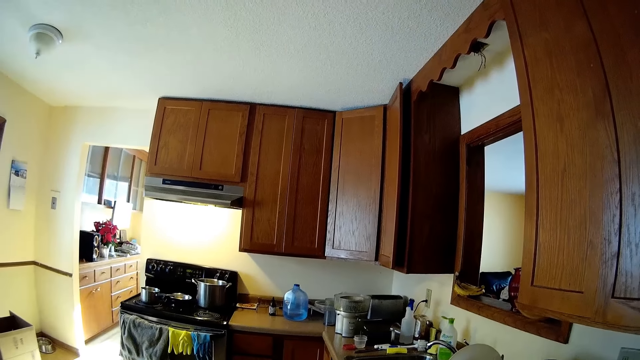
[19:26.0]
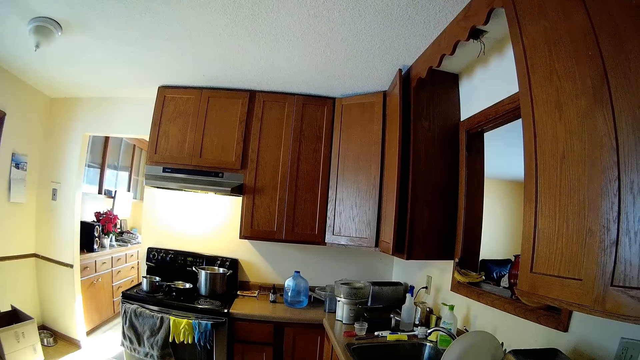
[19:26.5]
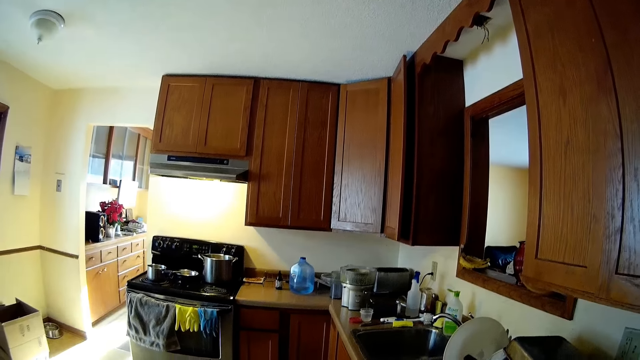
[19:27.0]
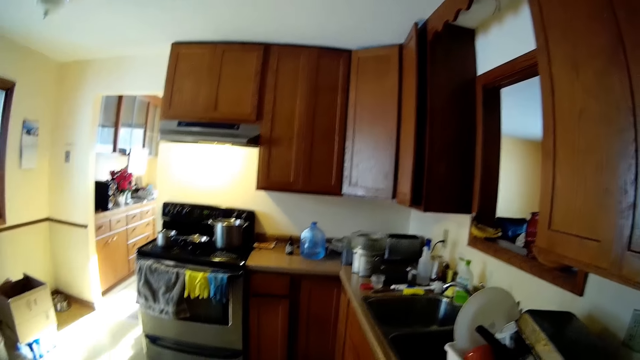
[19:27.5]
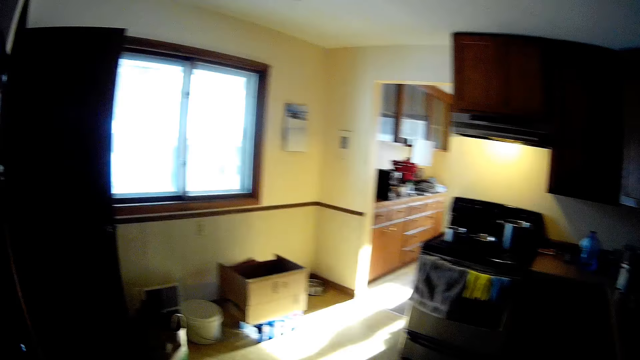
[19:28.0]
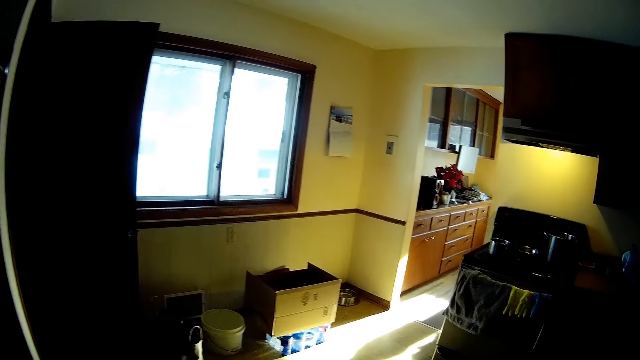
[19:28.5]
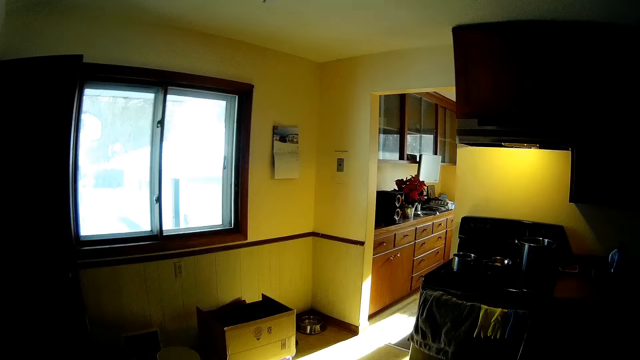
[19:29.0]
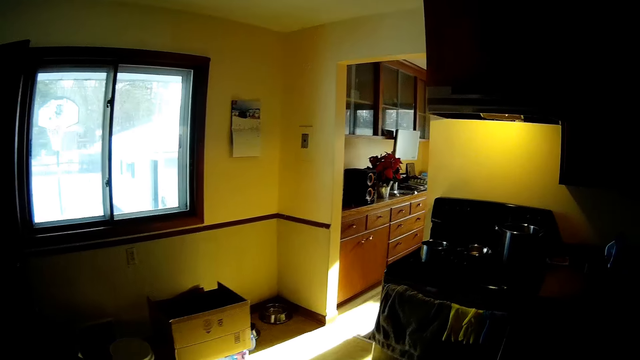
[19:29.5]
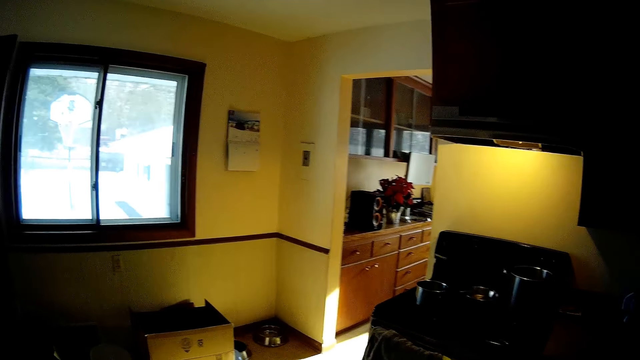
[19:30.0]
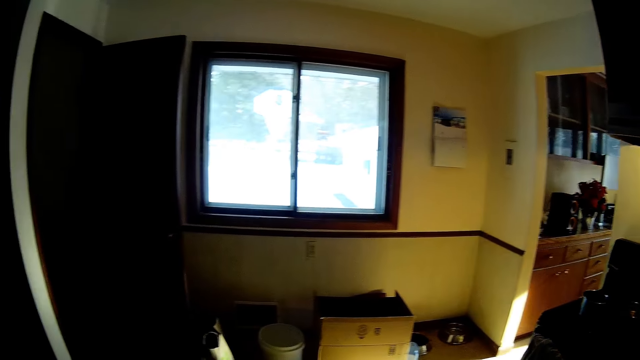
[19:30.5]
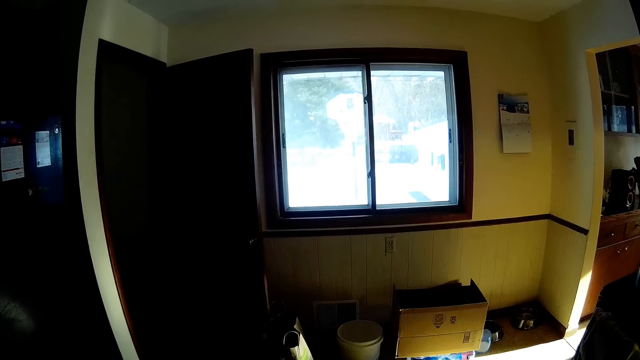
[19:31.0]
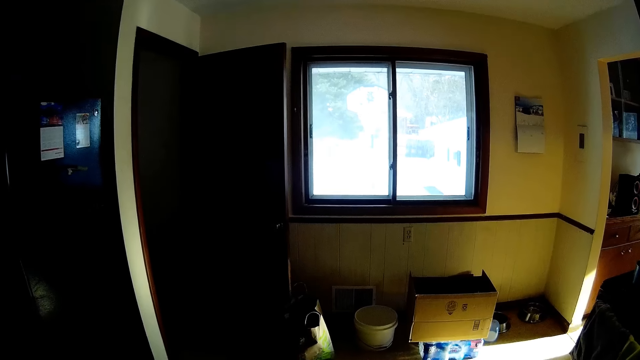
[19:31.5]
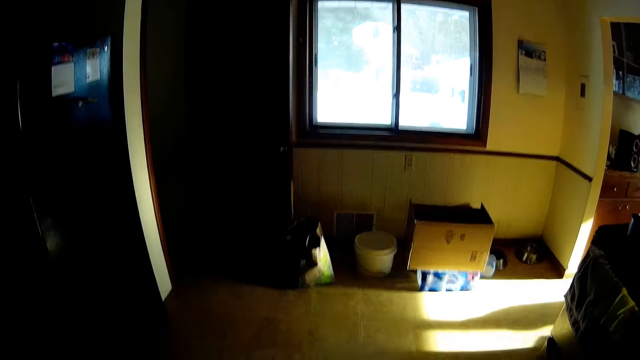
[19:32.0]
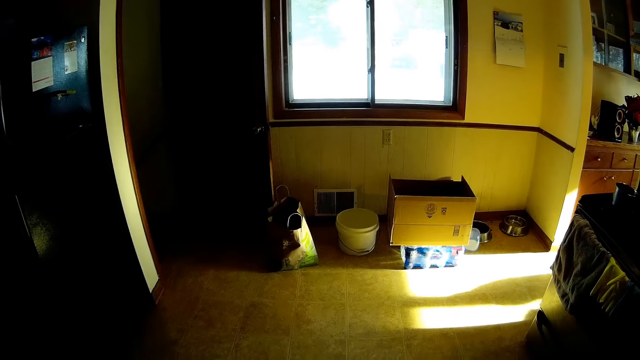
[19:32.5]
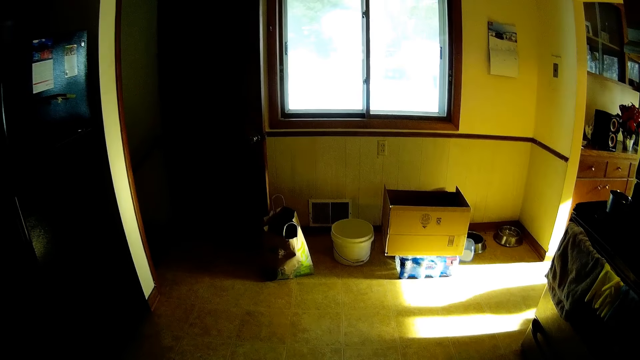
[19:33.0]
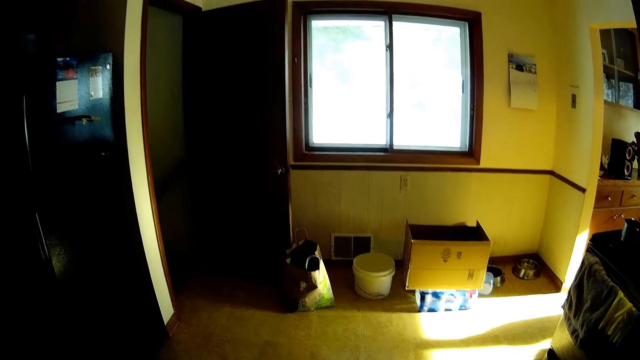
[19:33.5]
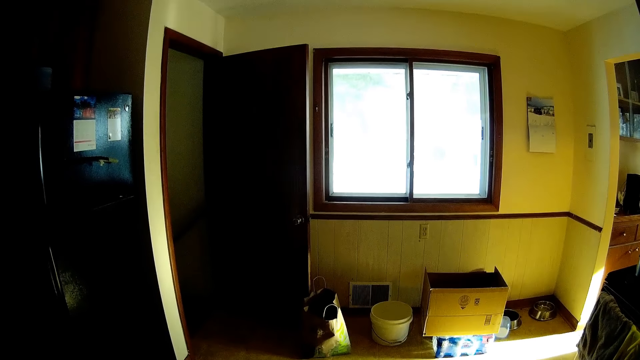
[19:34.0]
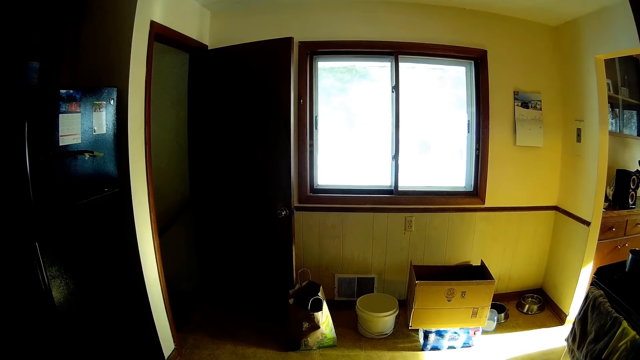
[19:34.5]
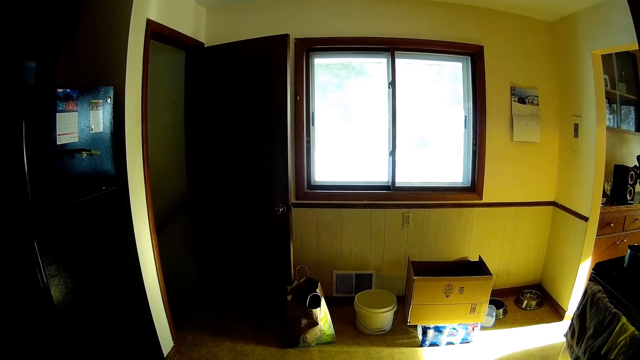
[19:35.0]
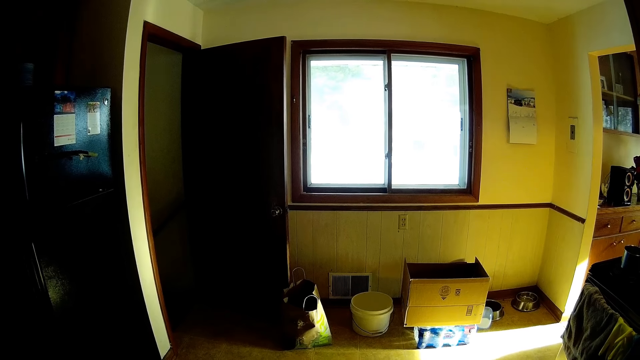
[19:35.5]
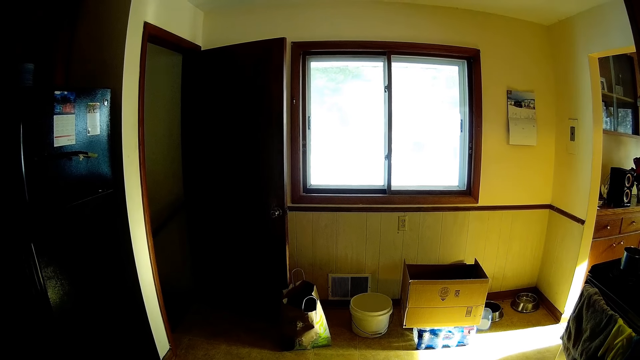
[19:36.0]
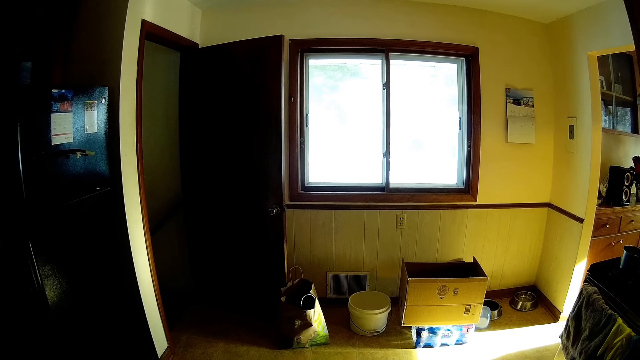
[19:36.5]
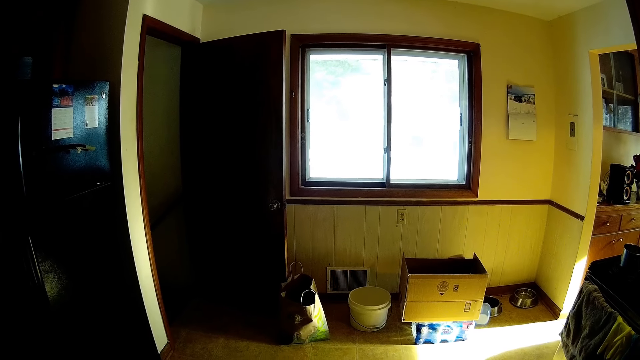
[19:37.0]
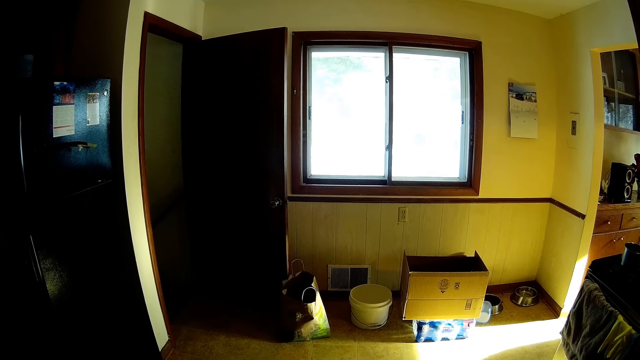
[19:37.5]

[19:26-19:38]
The camera wearer moves towards a cooker. They walk to the kitchen counter. They look around the kitchen.

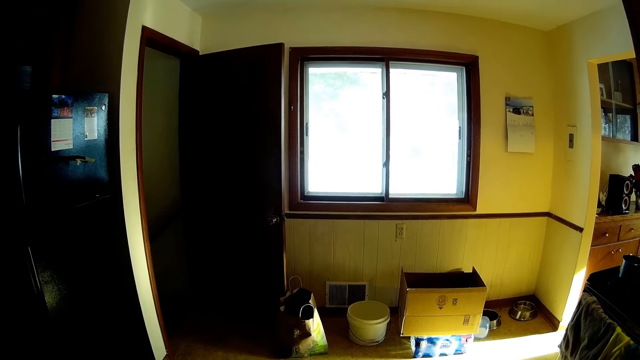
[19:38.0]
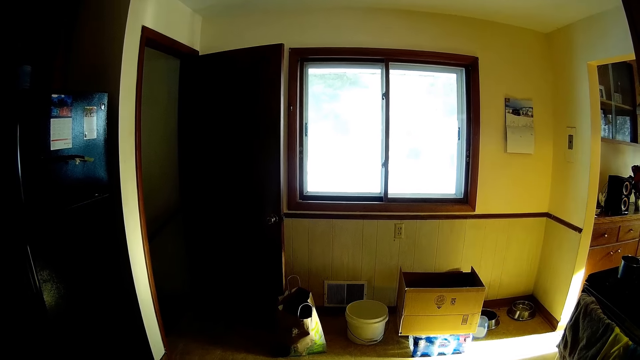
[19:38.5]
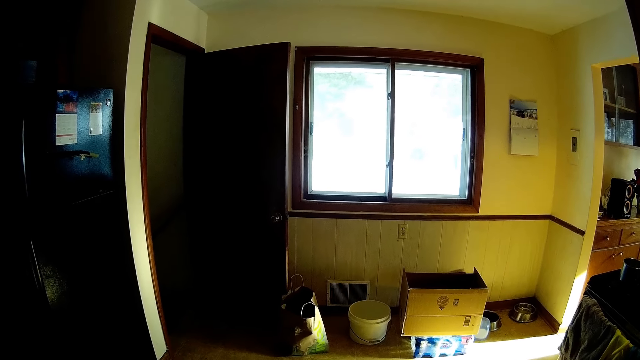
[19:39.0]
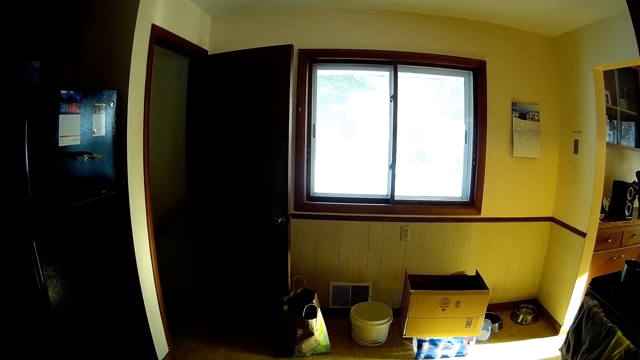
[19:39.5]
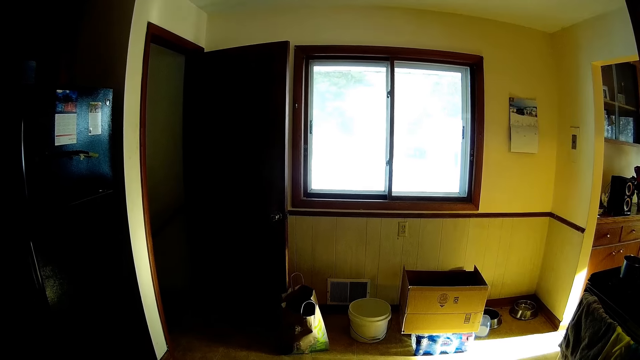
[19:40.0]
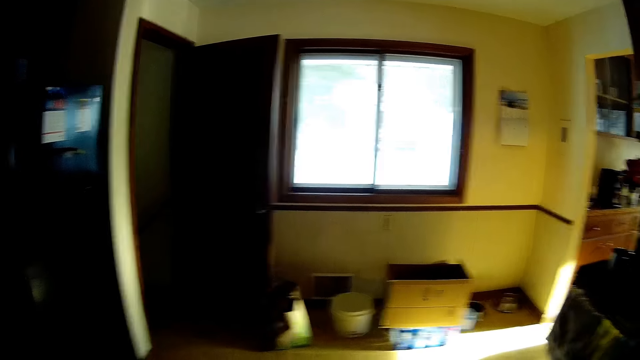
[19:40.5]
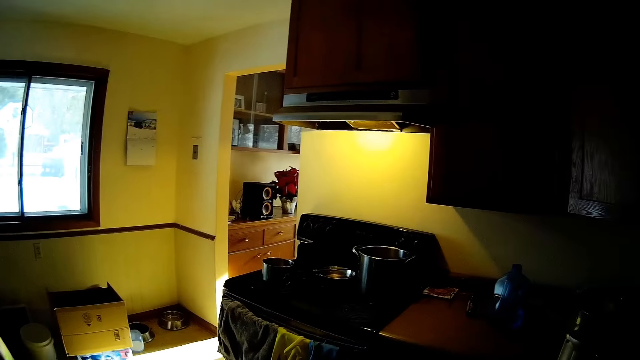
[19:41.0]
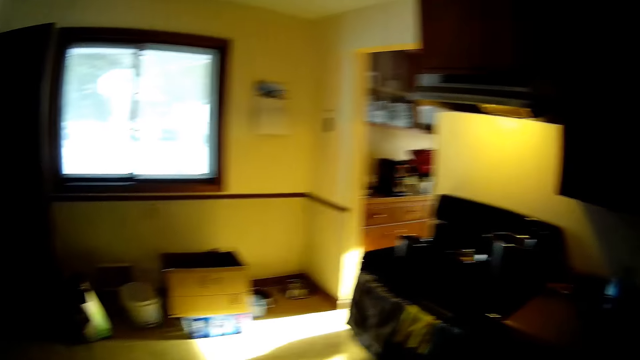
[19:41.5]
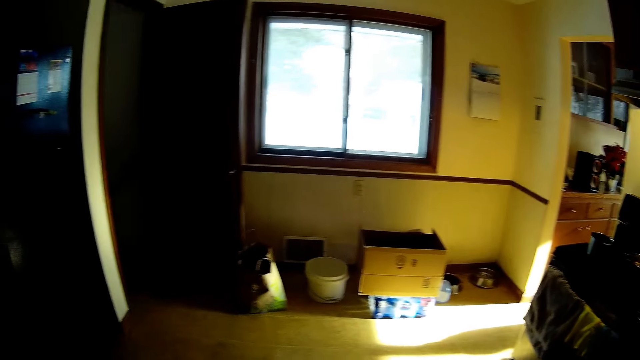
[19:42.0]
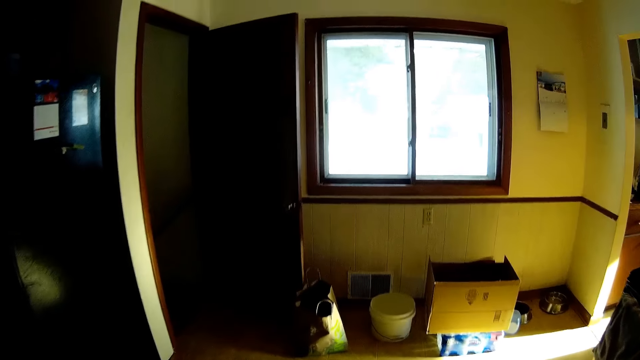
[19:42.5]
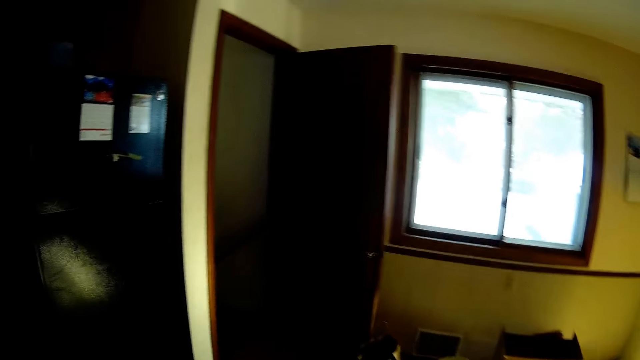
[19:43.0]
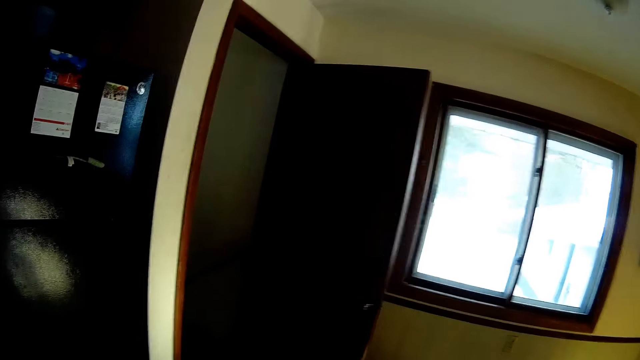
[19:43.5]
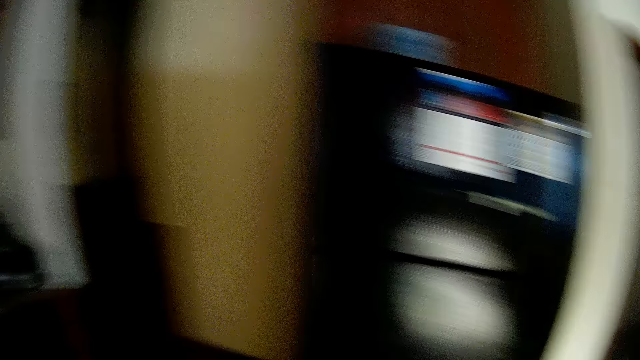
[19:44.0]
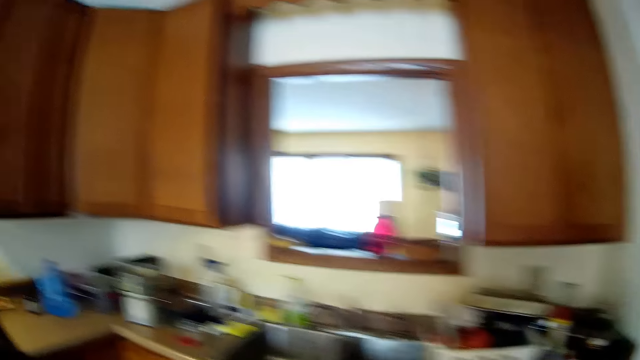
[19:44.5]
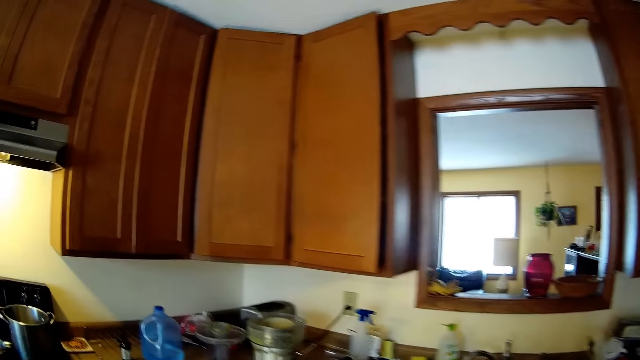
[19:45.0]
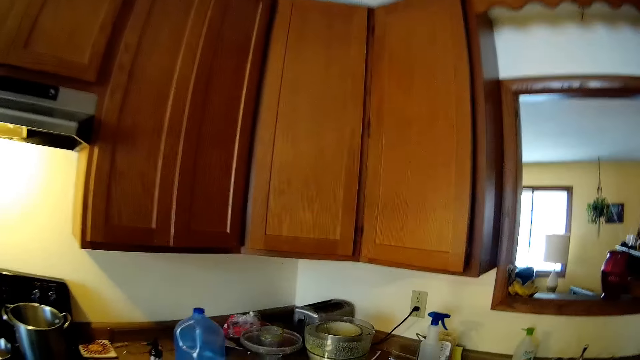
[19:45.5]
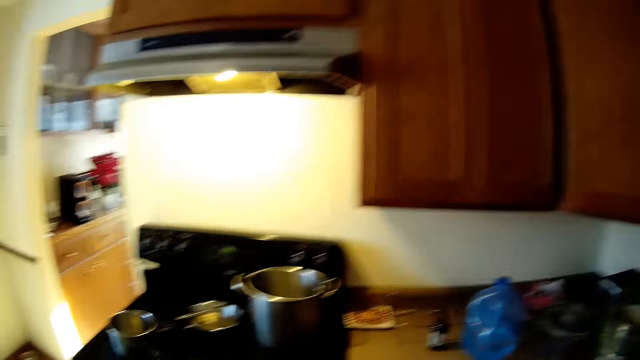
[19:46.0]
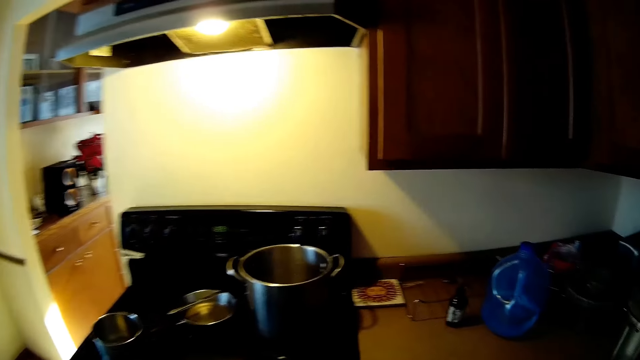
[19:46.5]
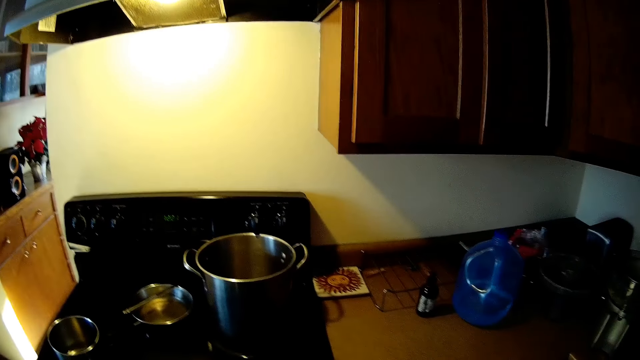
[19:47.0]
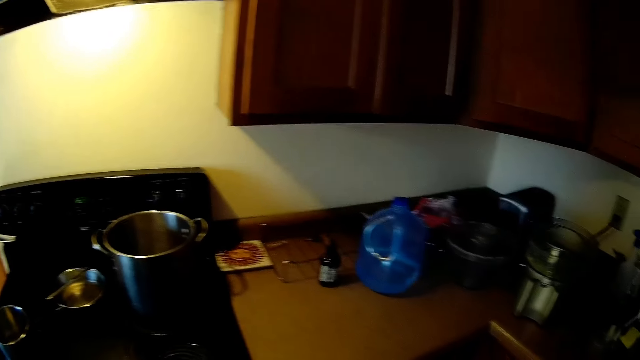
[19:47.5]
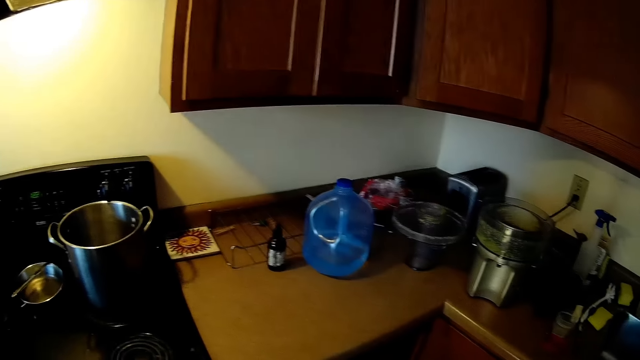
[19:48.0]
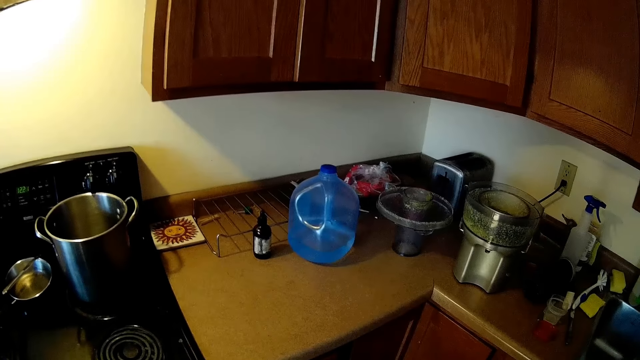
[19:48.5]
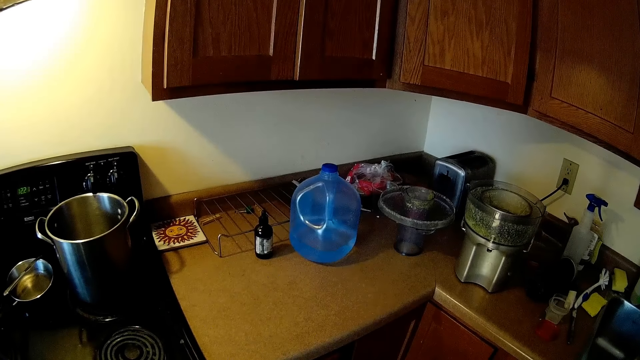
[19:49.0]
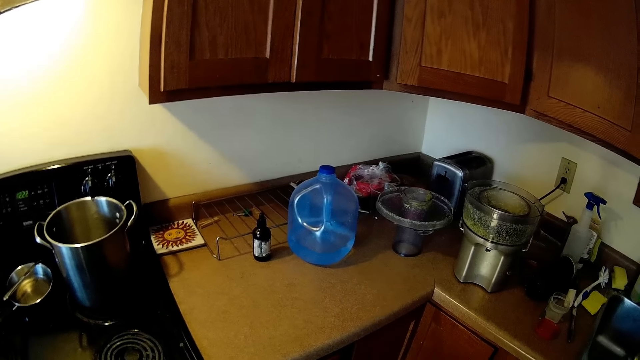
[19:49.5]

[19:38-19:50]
The camera wearer stares at a pot on the cooker. They walk towards a door. They walk to the kitchen counter. They move towards the cooker. They stare at the kitchen counter.
